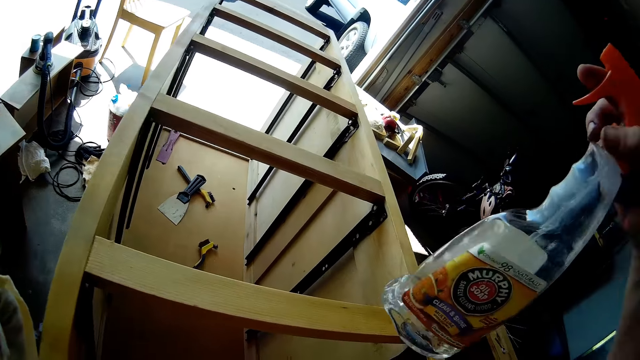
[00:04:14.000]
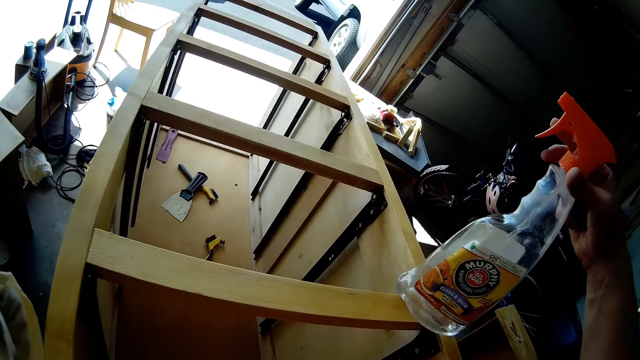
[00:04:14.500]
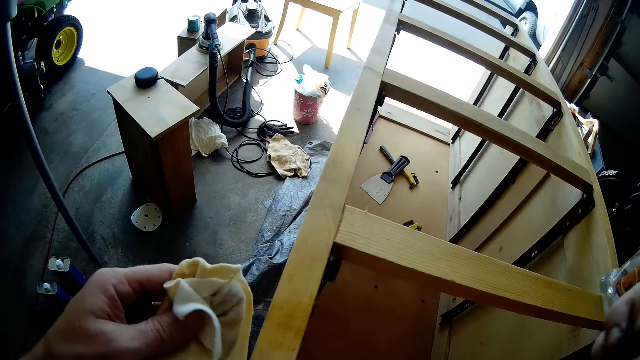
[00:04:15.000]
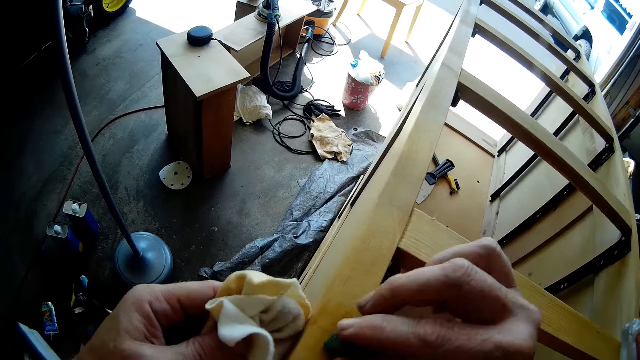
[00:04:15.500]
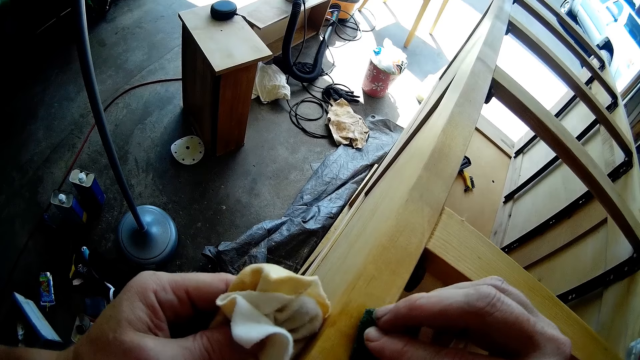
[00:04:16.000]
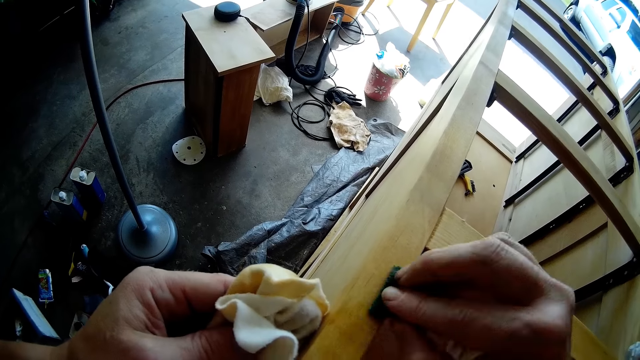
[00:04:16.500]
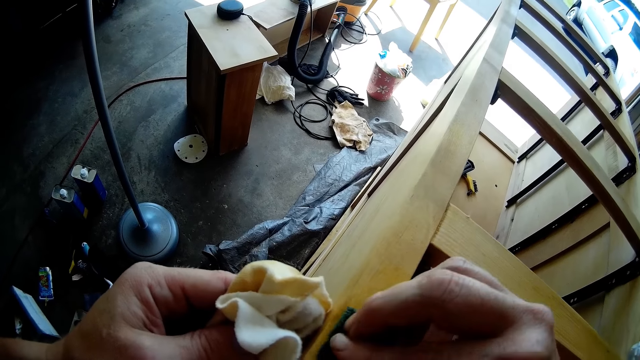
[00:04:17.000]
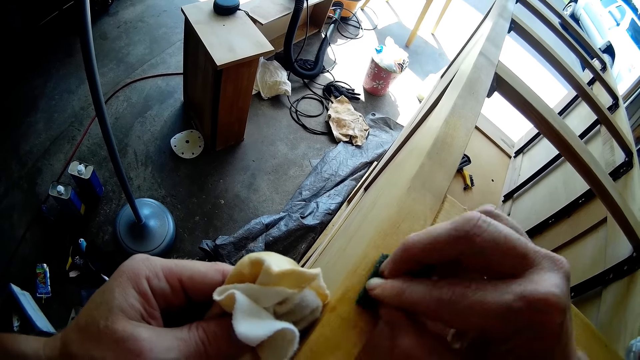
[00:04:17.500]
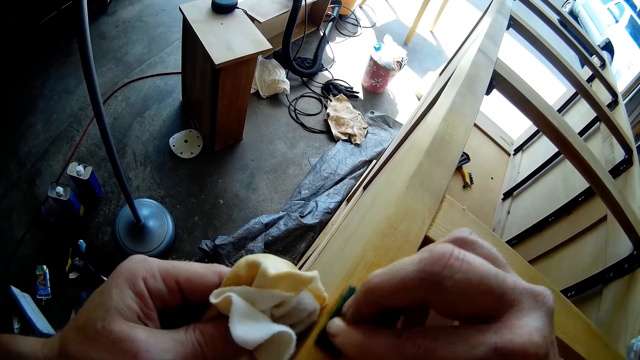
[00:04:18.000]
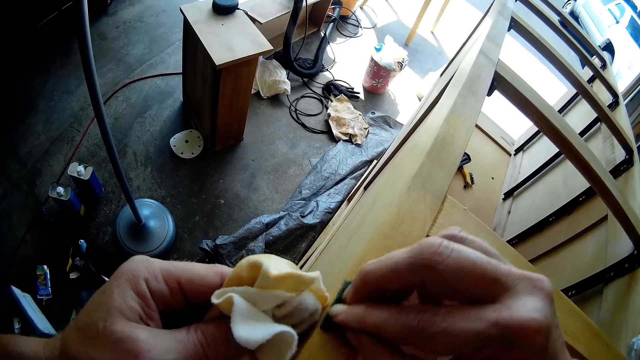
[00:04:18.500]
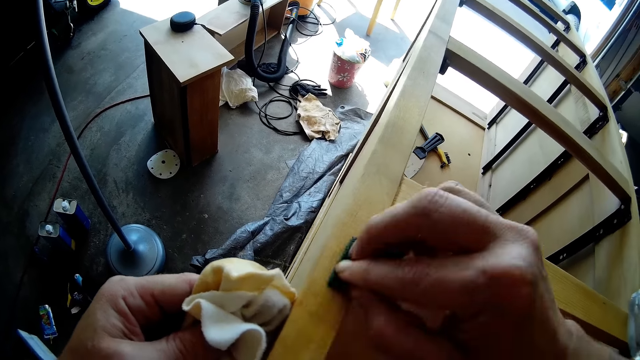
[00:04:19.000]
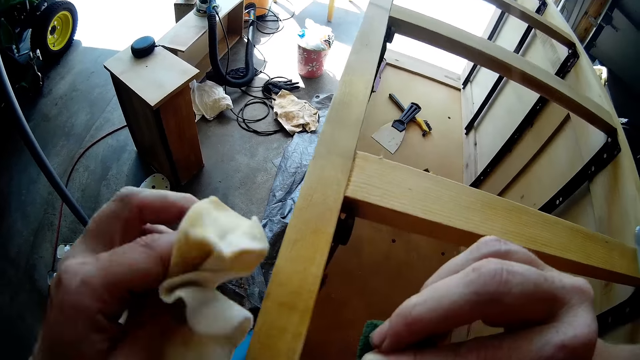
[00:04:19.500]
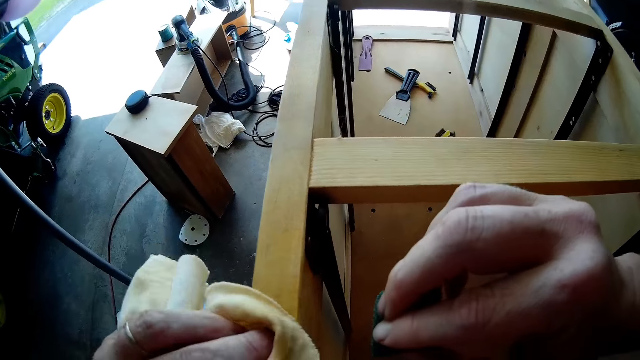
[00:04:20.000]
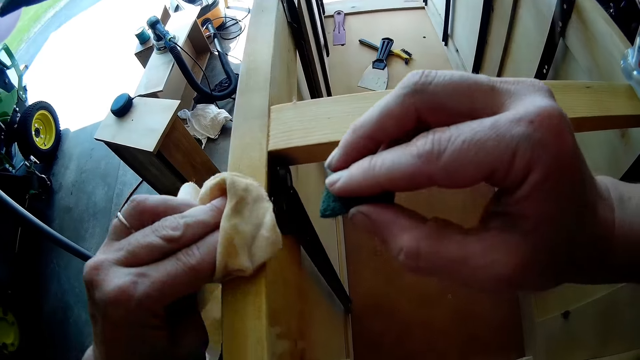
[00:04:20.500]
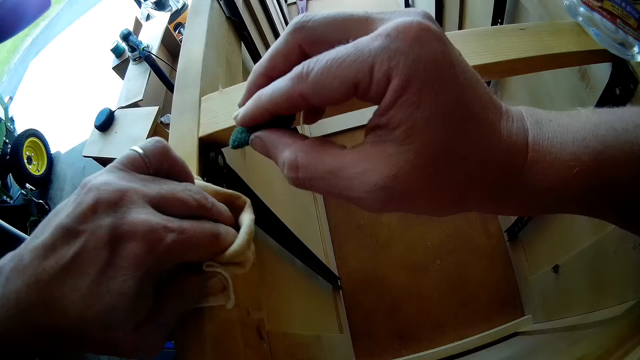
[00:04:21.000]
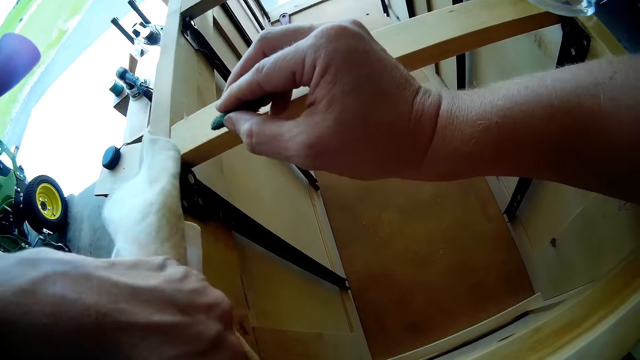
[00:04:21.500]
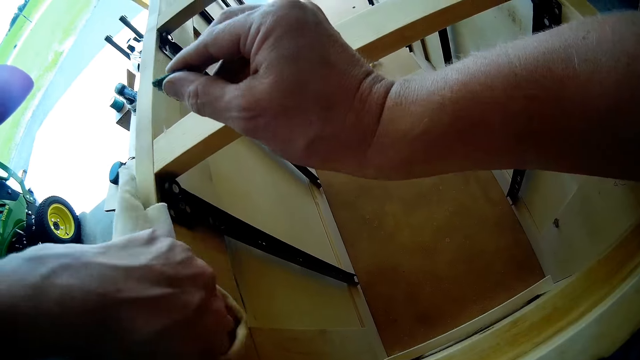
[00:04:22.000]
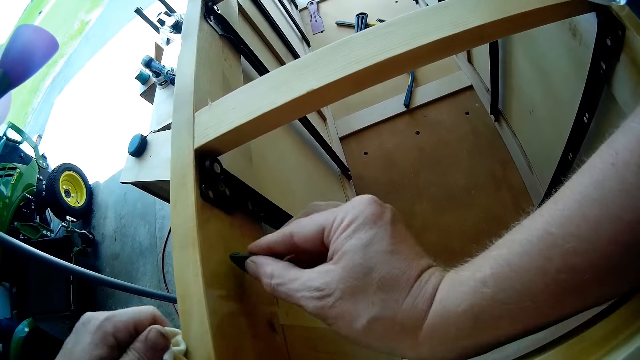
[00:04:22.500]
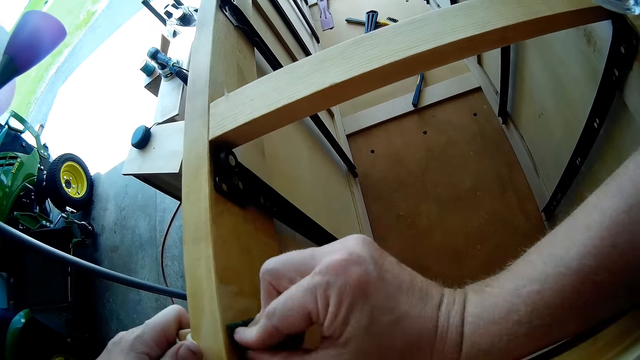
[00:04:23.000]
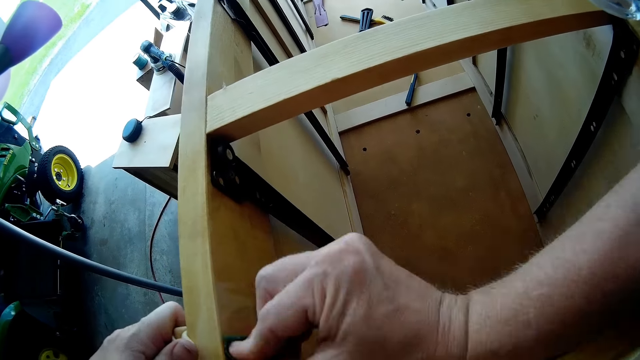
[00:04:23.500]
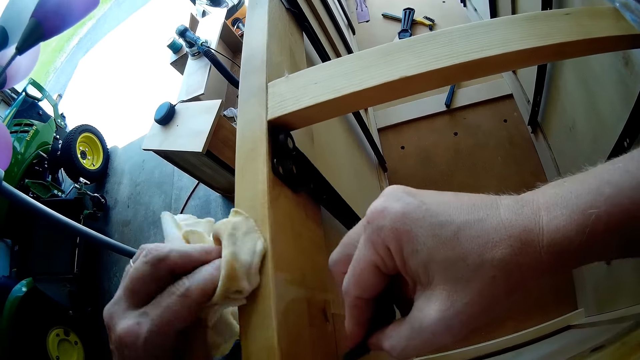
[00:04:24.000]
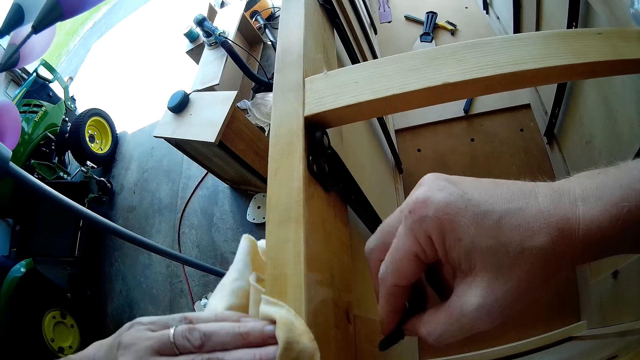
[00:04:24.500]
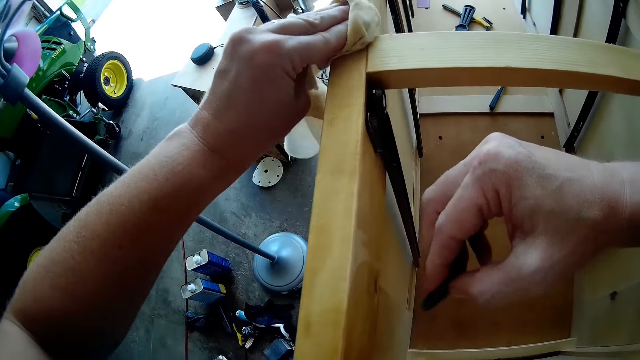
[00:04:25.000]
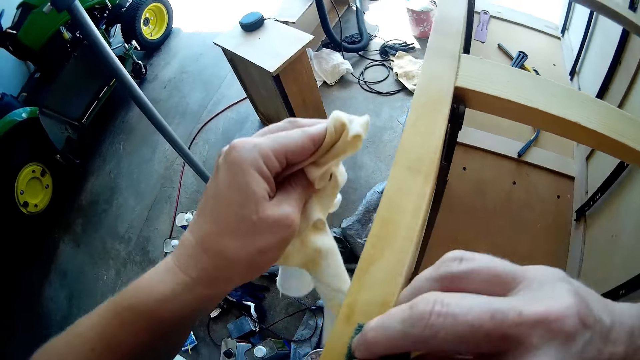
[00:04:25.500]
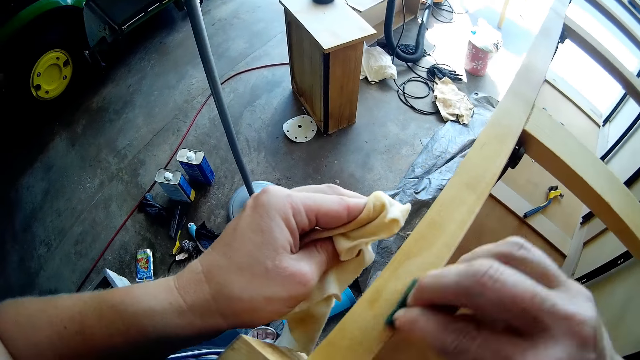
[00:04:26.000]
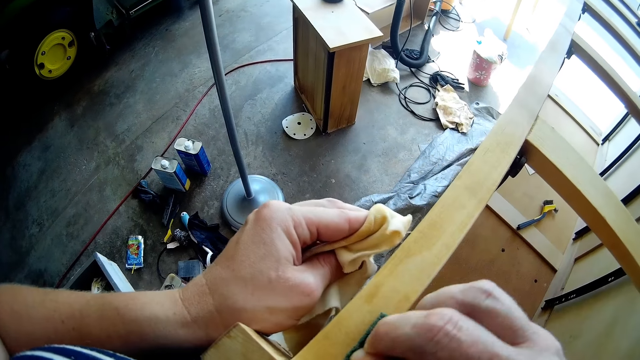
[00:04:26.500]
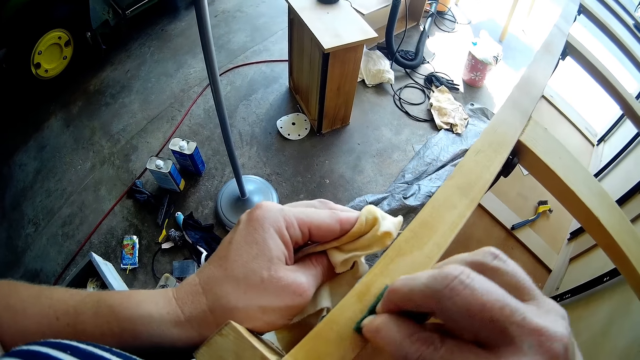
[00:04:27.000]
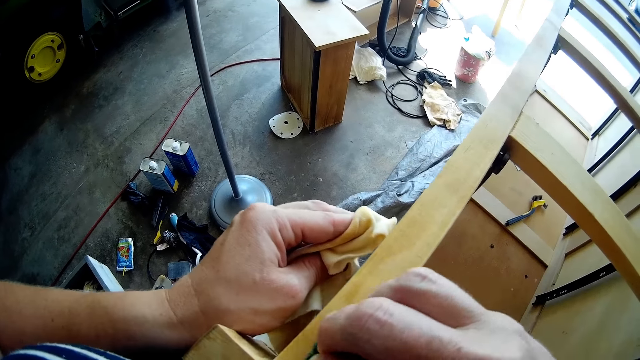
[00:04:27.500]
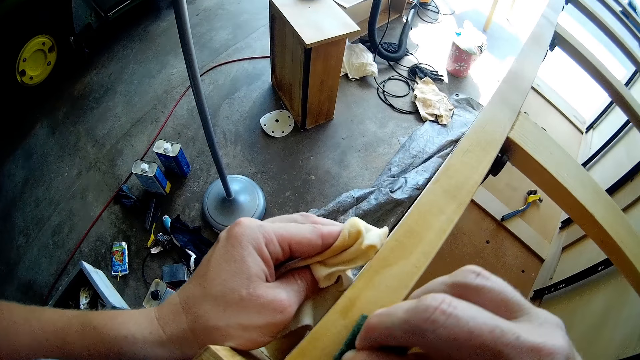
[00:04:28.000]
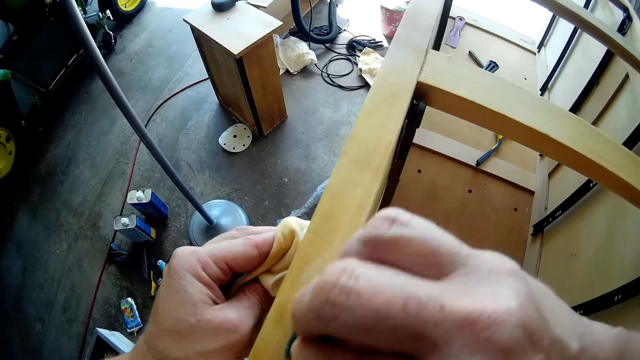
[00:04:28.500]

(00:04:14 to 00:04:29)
The camera wearer puts the spray bottle on the cupboard. She scrubs the shelf with the scrub sponge in her right hand. She cleans the shelf with the rag in her left hand. She scrubs the shelf with the scrub sponge in her right hand. She cleans the shelf with the rag in her left hand. She scrubs the shelf with the scrub sponge in her right hand.

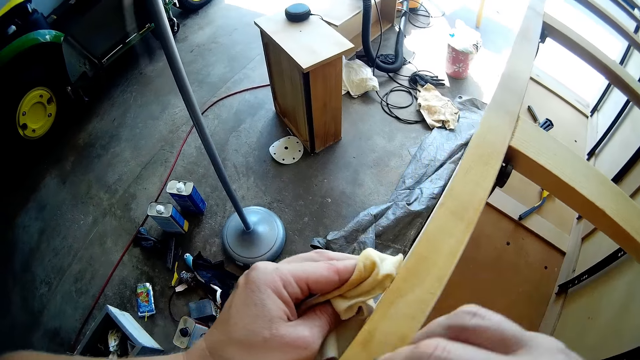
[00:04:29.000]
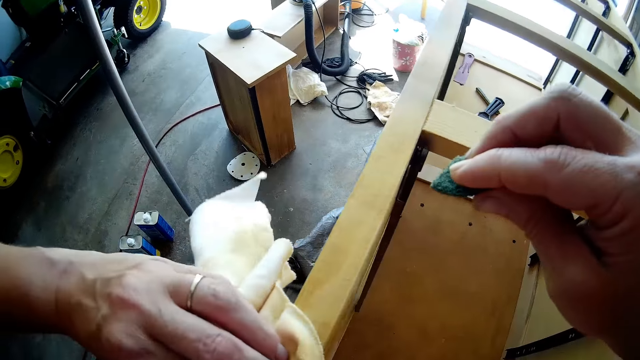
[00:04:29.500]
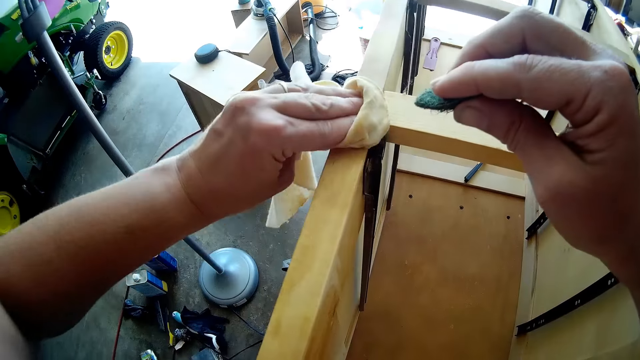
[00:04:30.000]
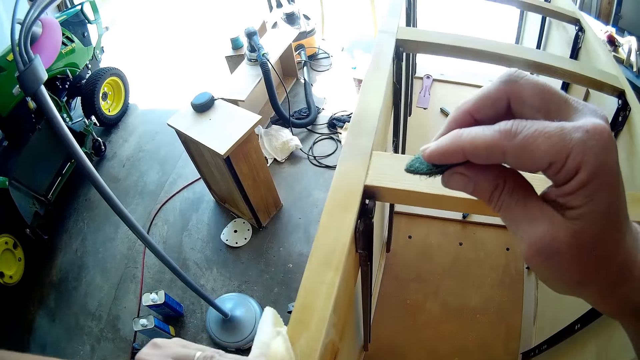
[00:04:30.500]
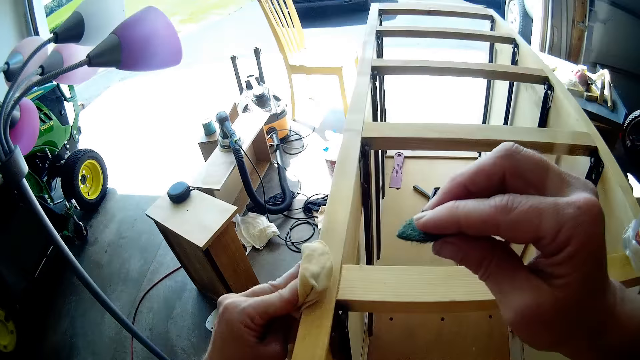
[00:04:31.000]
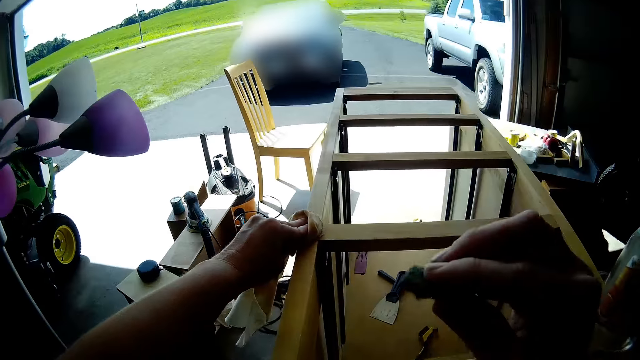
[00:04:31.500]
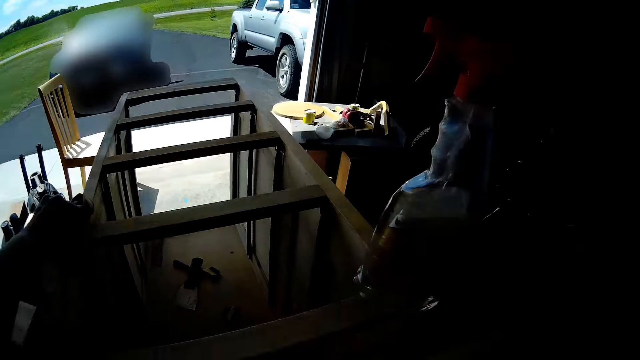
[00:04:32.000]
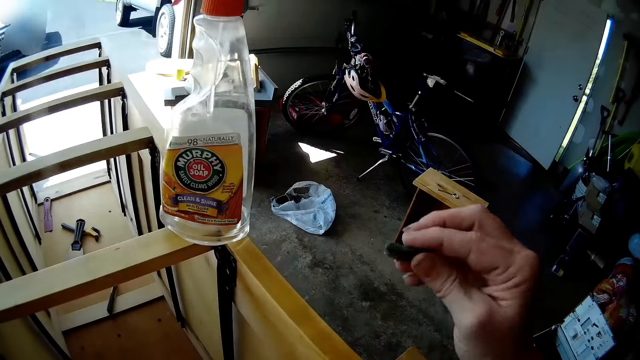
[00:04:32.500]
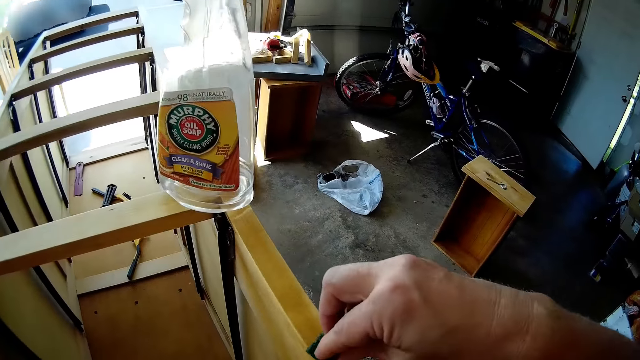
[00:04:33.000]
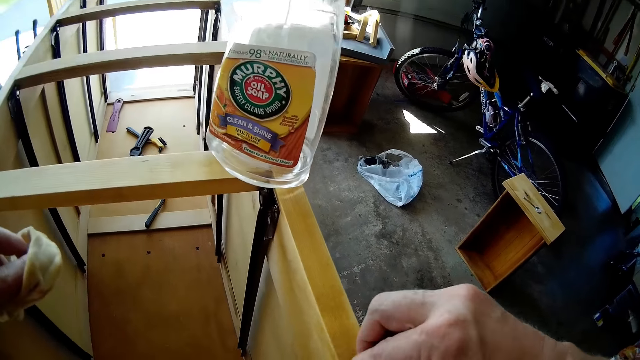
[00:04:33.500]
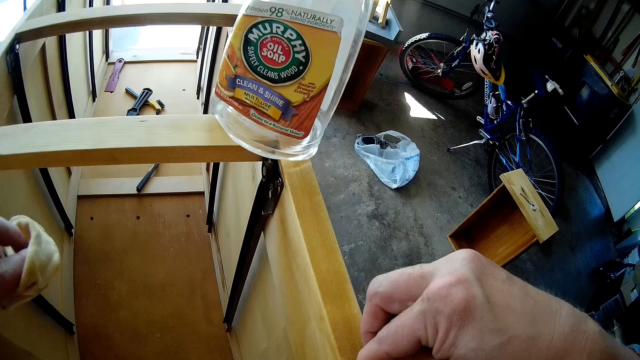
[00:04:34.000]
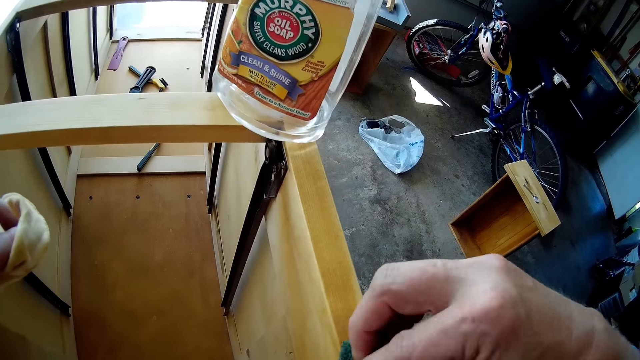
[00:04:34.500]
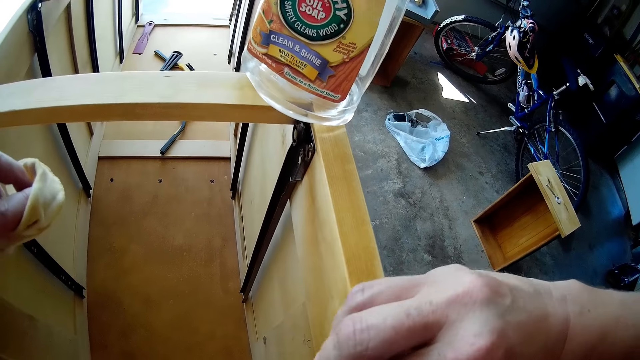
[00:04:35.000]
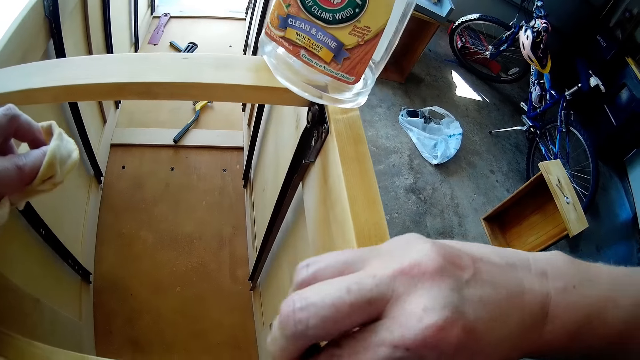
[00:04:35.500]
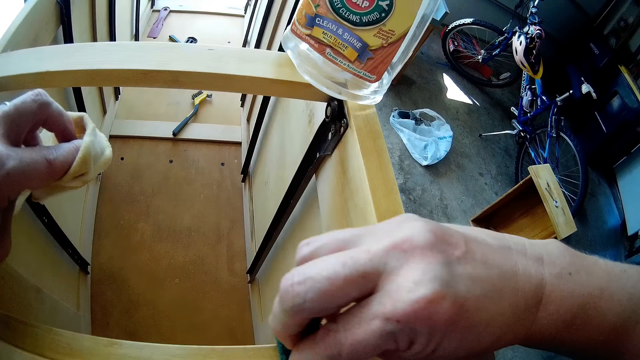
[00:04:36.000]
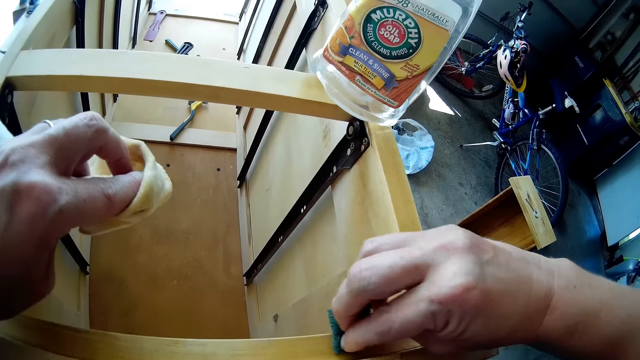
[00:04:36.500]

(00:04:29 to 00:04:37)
The camera wearer cleans the shelf with the rag in her left hand. She scrubs the shelf with the scrub sponge in her right hand.
